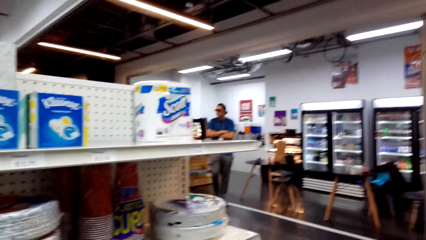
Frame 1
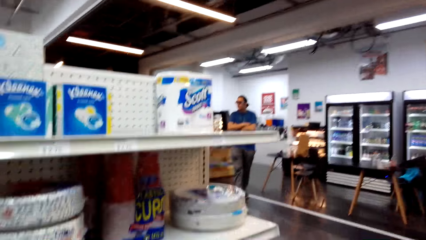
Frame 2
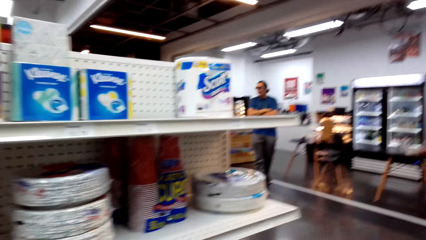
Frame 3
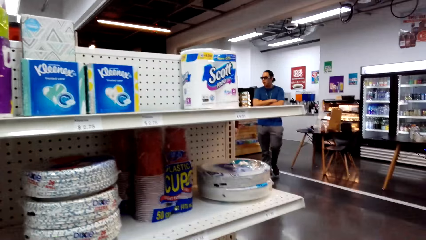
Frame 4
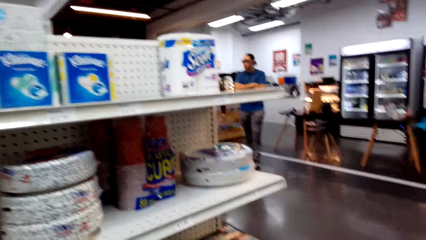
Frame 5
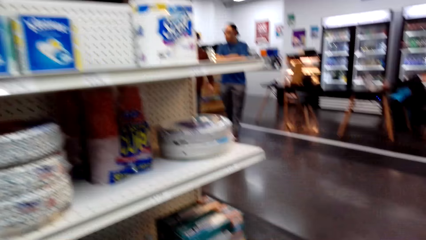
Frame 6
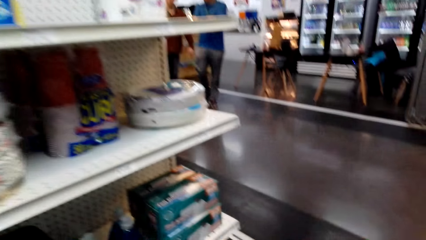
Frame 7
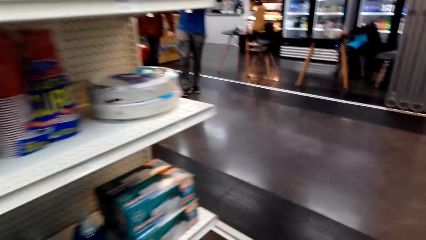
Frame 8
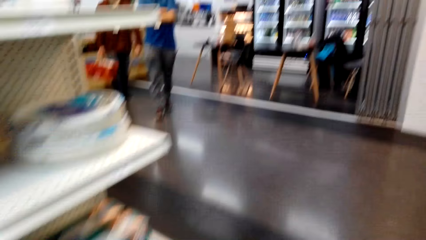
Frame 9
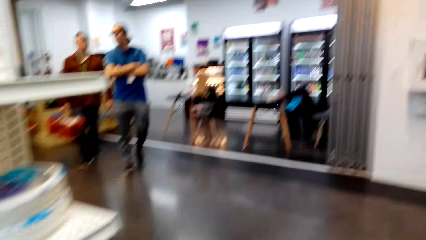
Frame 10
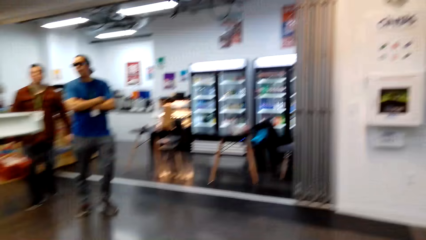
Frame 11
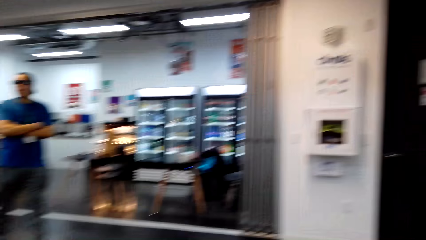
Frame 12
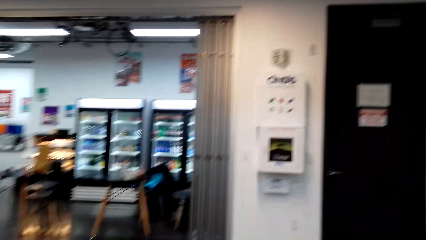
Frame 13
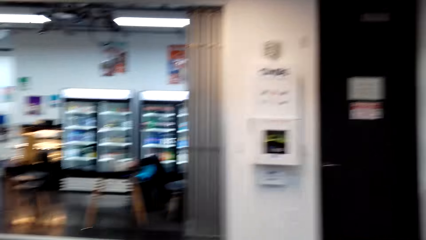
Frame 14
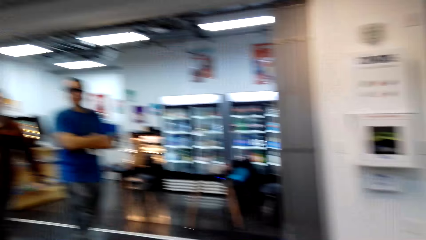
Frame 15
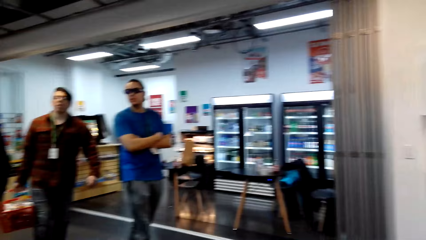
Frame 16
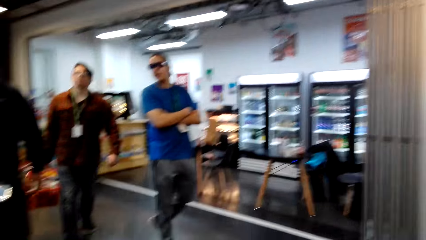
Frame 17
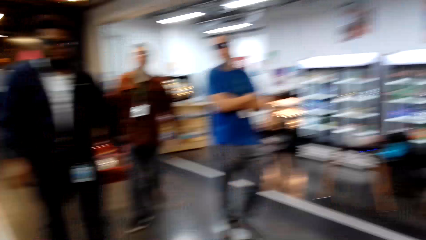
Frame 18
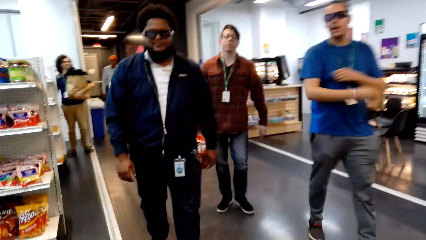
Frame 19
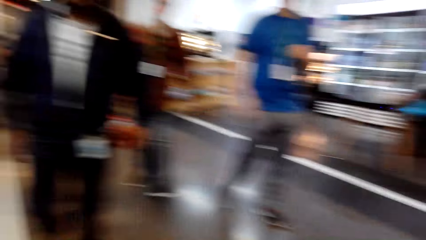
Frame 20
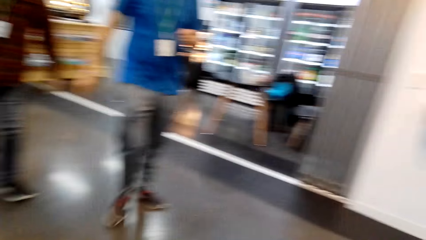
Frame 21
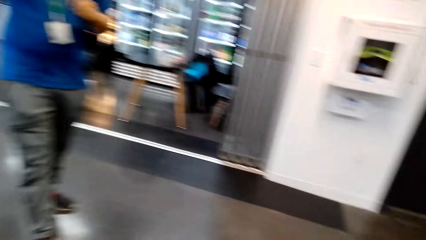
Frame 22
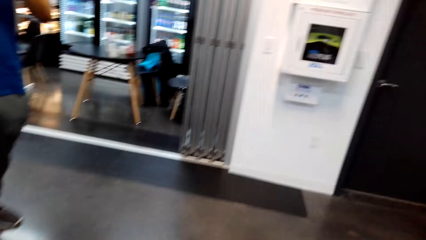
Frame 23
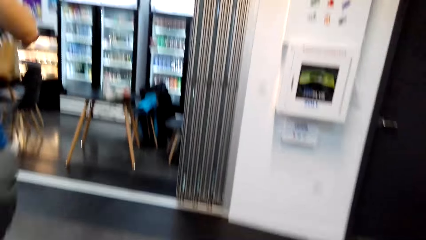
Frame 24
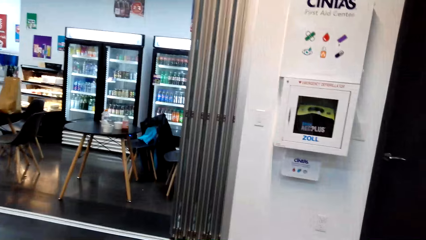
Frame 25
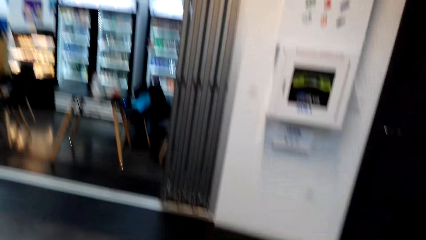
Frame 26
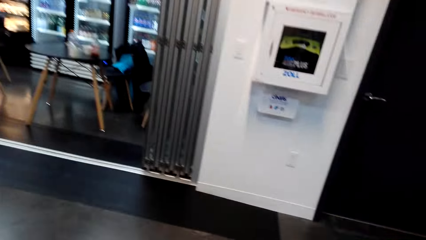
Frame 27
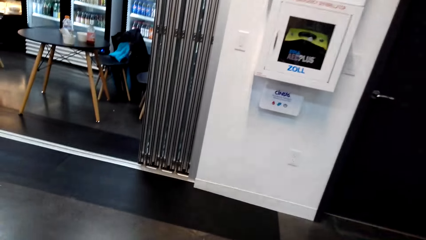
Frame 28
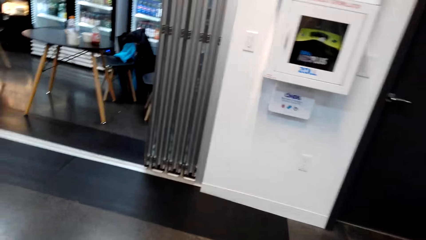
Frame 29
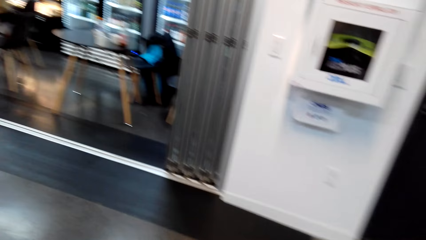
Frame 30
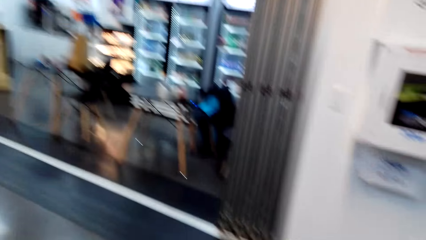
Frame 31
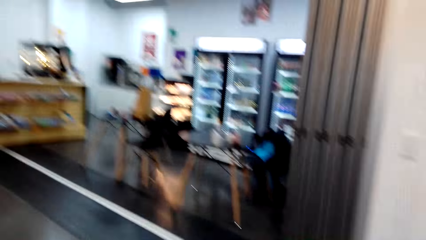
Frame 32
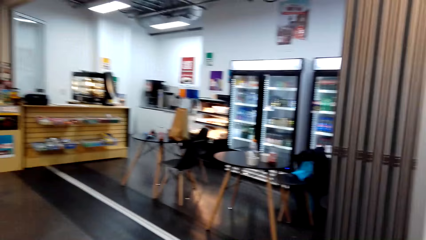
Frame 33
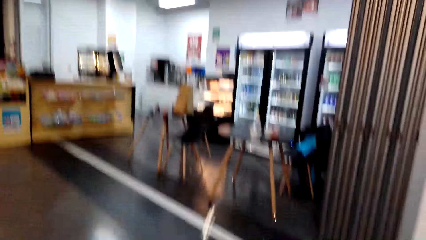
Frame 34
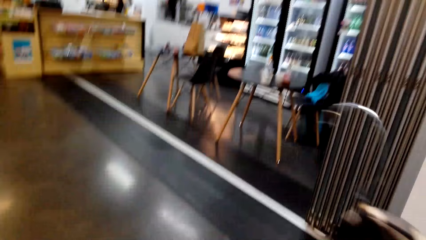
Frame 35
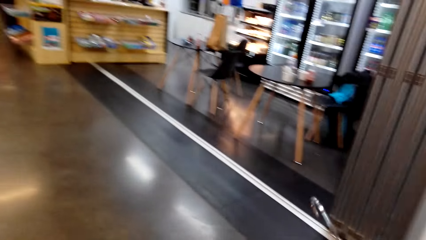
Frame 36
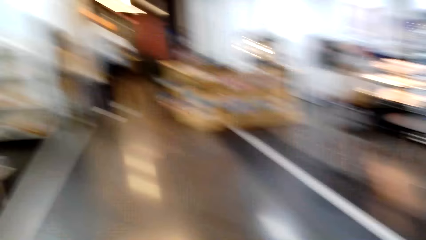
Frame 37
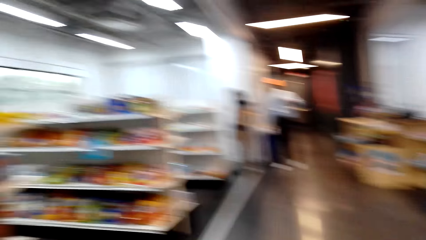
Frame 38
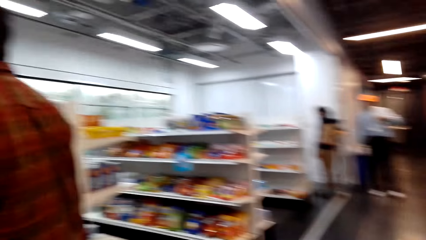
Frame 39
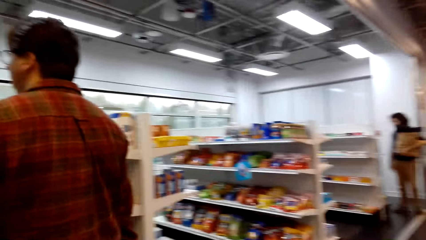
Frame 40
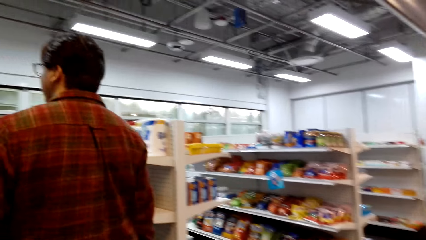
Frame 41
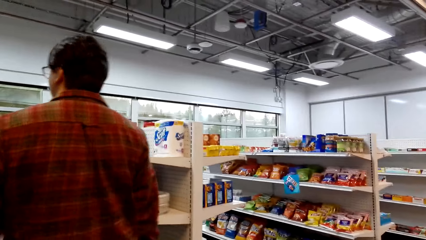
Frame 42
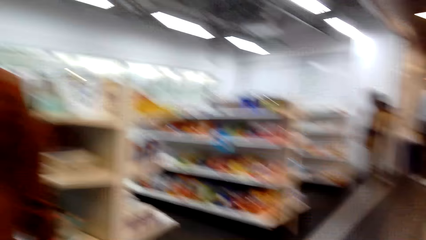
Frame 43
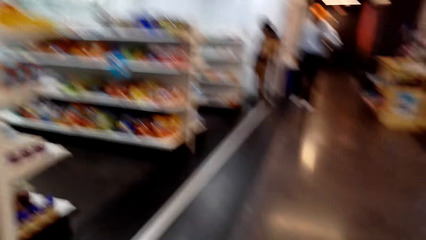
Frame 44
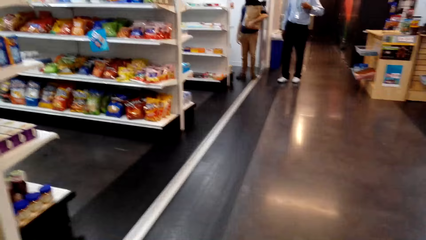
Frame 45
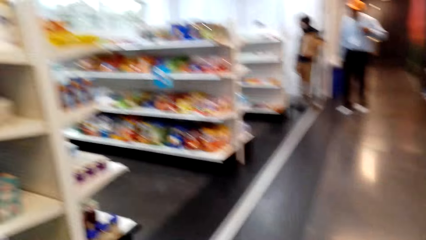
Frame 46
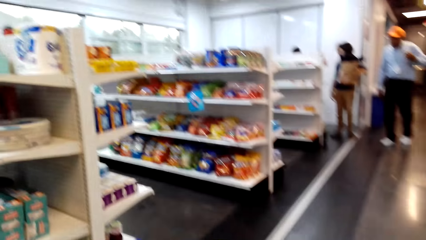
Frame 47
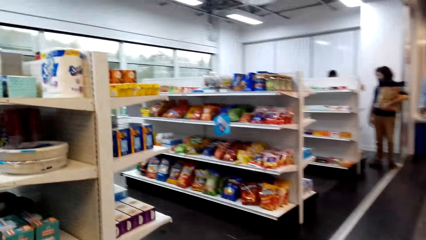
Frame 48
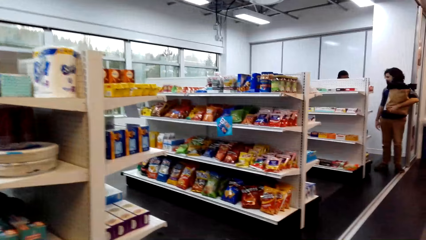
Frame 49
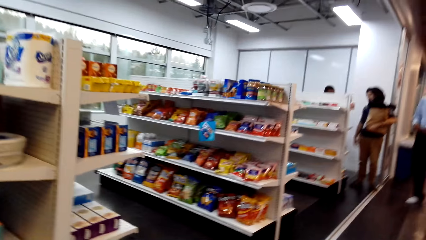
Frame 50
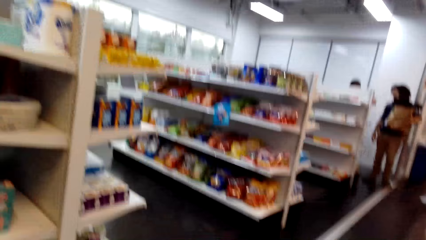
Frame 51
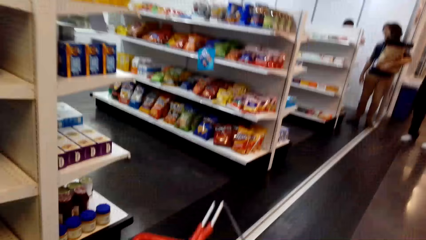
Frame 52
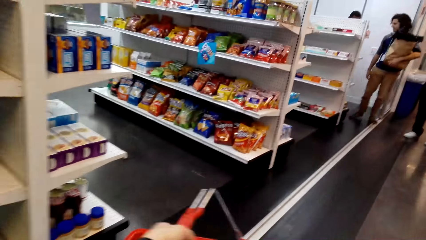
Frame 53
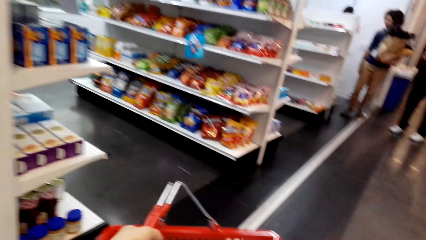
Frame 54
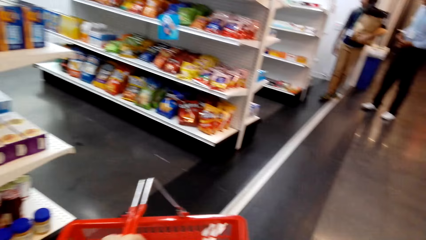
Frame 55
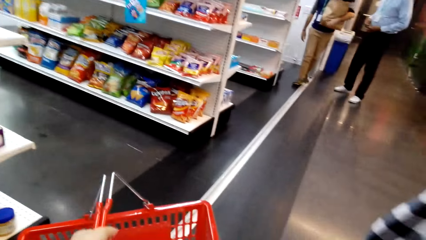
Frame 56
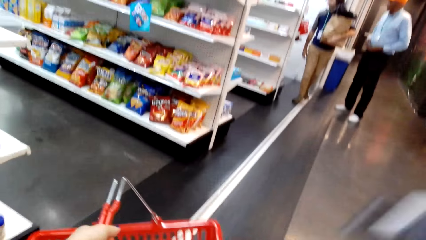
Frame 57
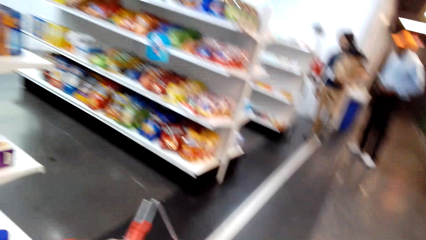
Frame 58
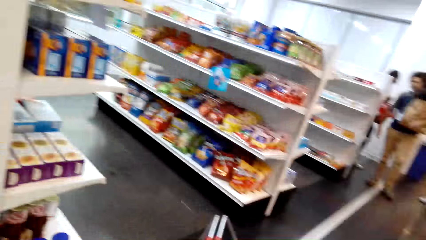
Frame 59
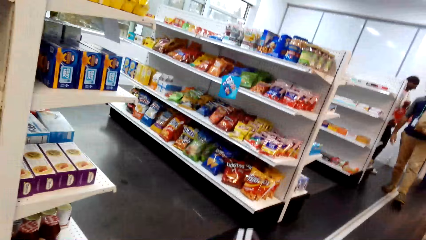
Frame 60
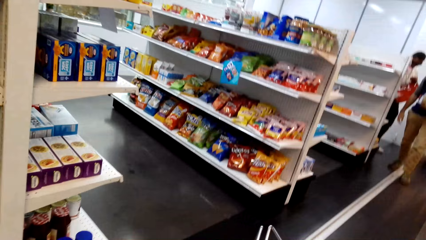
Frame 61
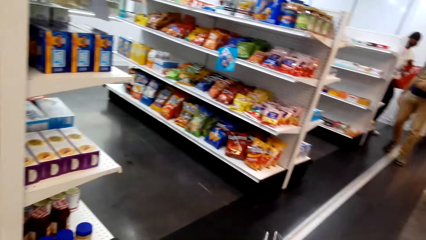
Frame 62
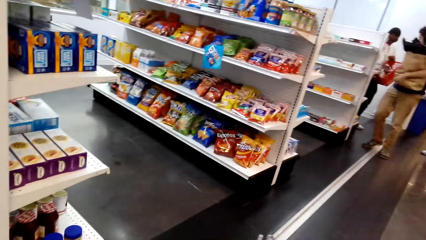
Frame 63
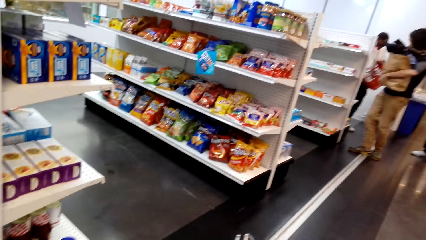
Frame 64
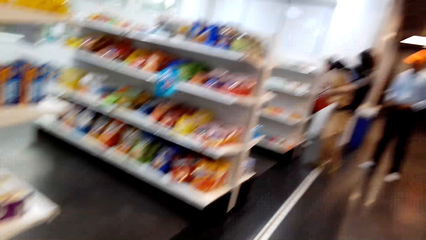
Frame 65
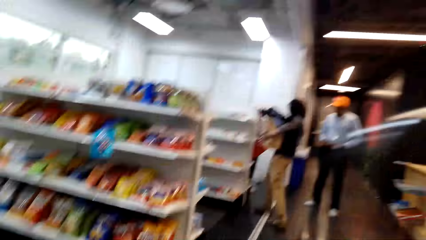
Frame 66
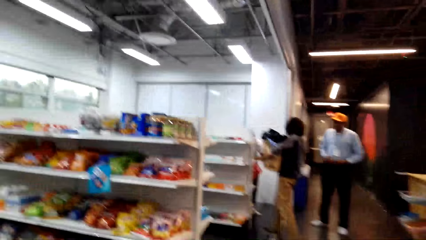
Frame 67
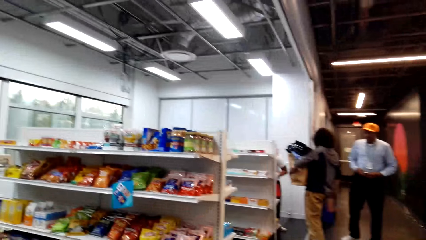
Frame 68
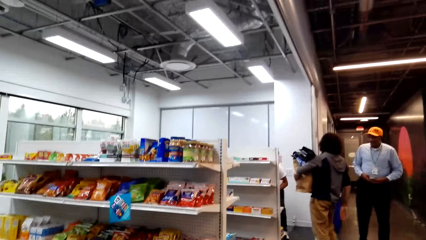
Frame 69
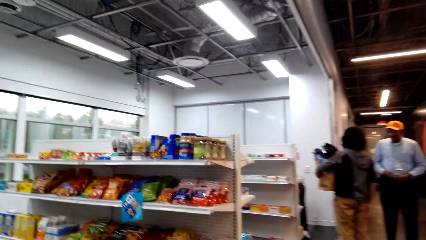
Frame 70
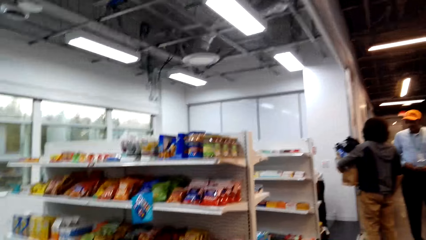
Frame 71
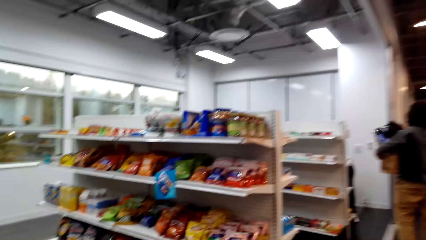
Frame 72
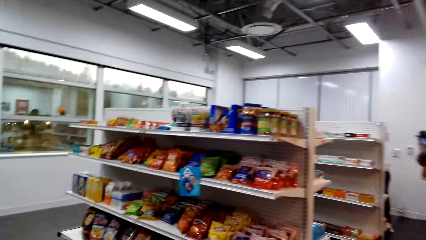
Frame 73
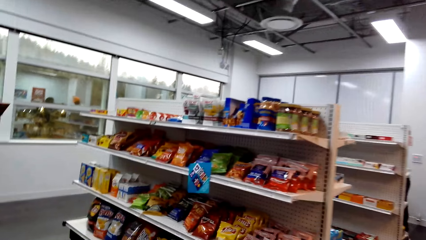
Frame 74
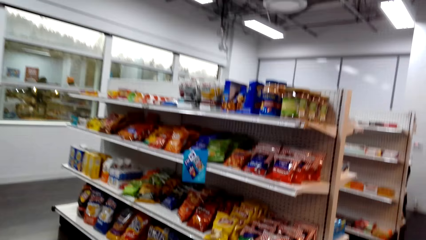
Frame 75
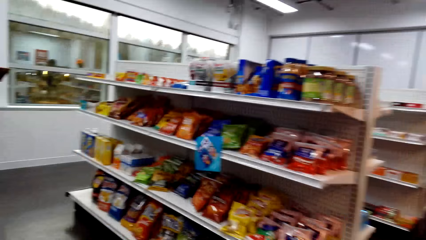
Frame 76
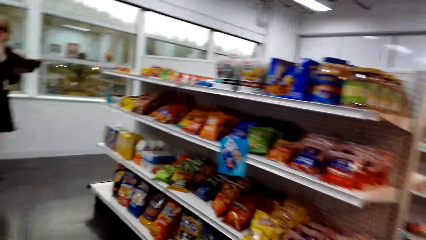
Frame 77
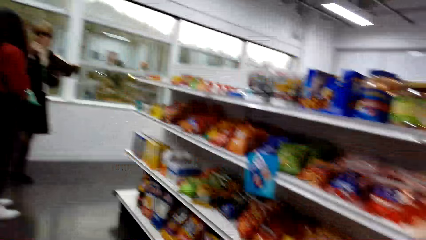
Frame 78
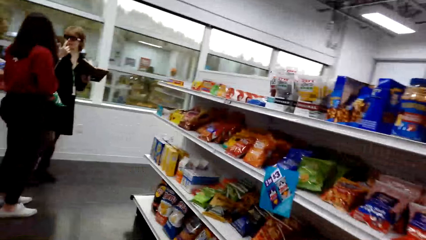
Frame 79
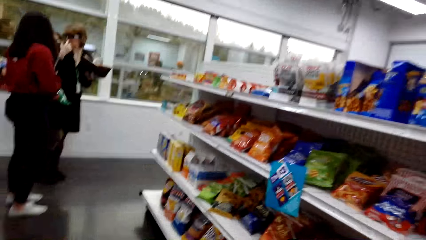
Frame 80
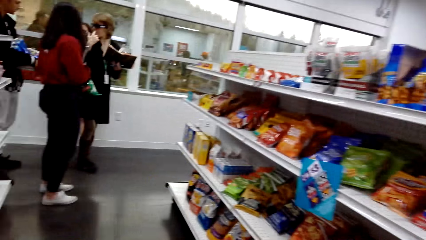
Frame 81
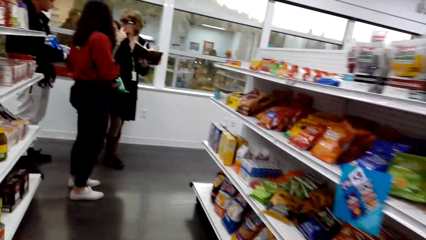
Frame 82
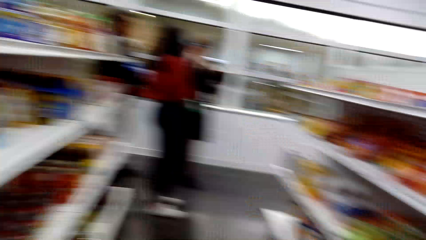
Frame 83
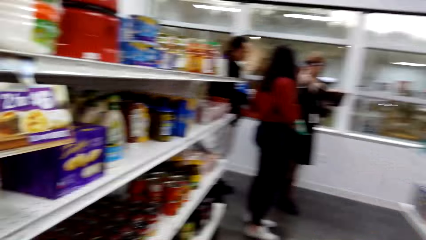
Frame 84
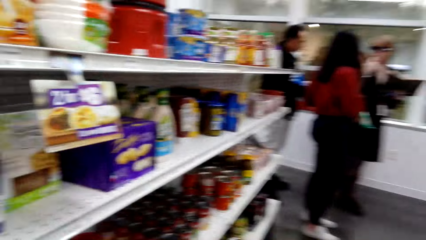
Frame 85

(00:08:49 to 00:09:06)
The camera wearer looks around the supermarket. They walk in the supermarket. They look around the shelves.
